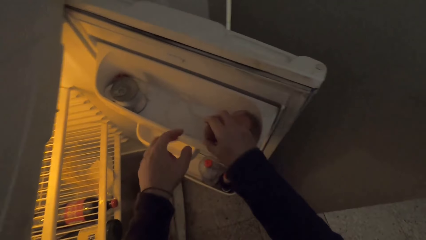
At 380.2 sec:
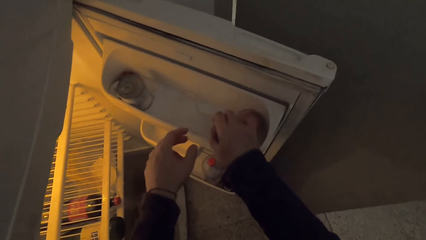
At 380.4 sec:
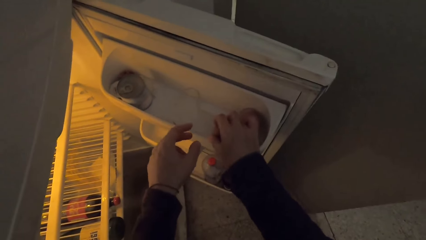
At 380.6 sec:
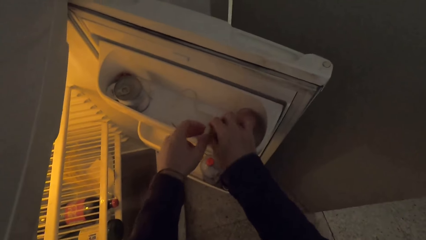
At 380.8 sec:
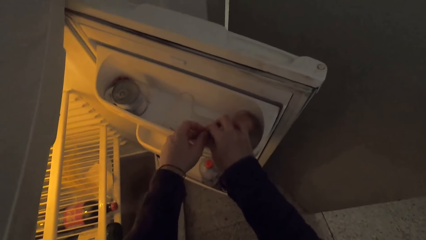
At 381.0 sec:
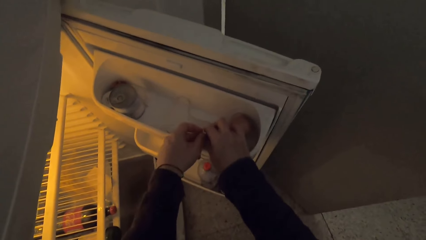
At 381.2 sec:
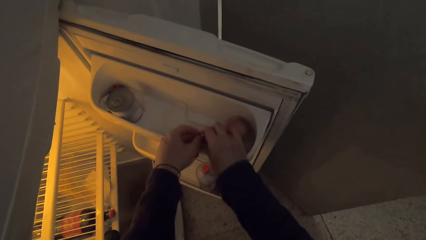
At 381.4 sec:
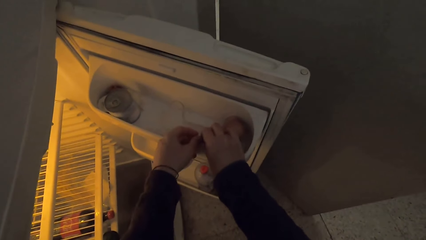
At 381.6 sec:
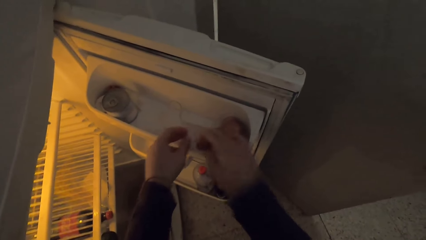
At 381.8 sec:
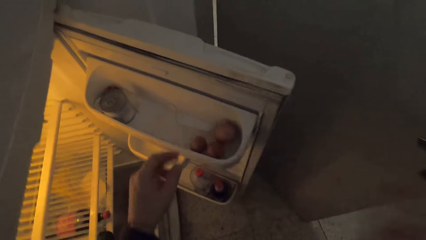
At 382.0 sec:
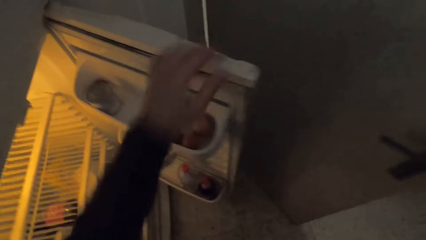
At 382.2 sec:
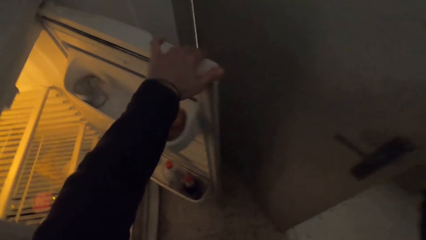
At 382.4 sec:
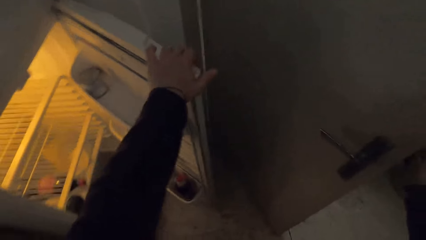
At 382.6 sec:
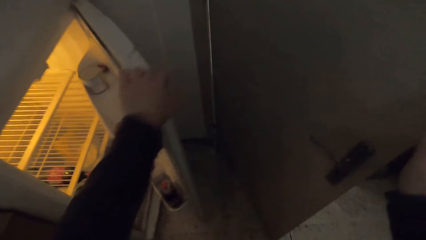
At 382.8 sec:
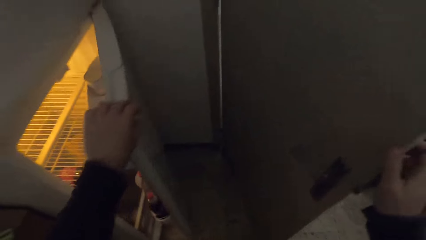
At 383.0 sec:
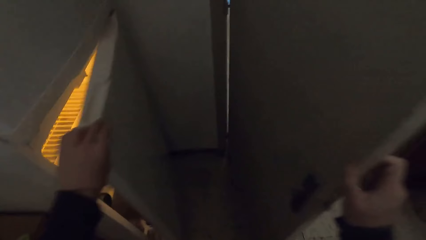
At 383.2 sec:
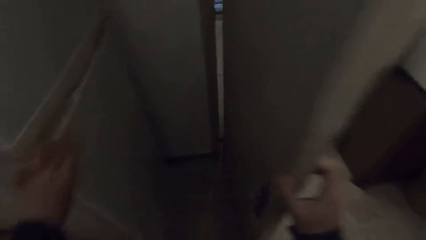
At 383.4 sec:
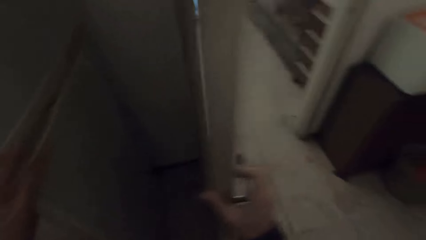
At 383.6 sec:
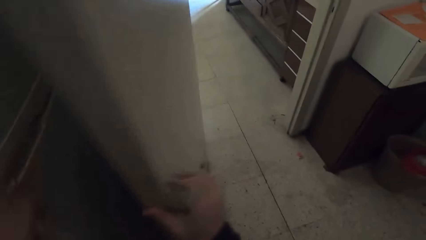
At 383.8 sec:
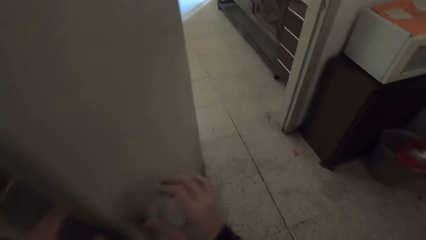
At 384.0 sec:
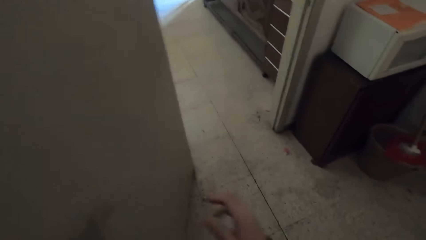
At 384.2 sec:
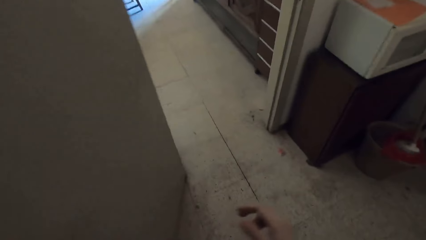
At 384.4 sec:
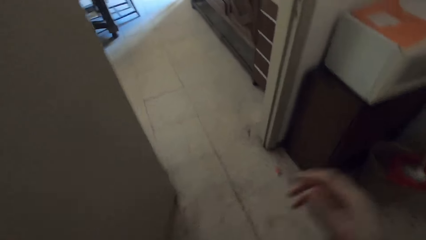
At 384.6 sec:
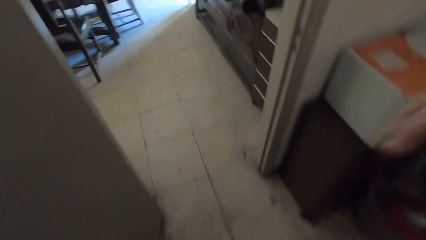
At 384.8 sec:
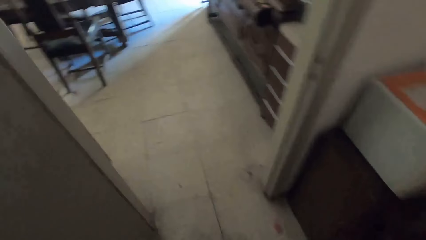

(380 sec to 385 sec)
The camera wearer closes the refrigerator door with his left hand. He moves the door. He walks around.
